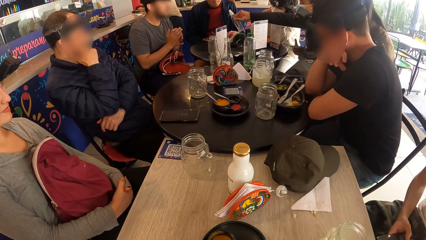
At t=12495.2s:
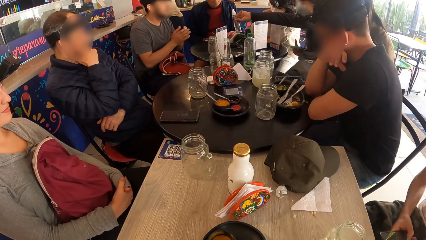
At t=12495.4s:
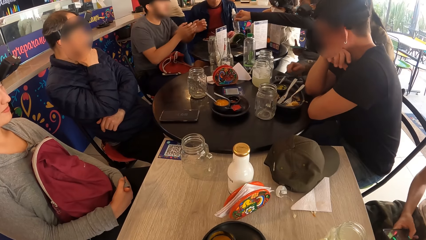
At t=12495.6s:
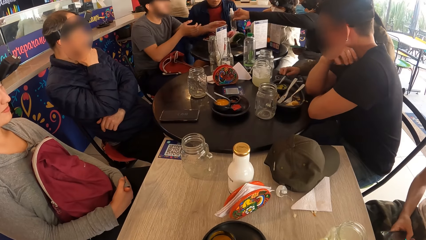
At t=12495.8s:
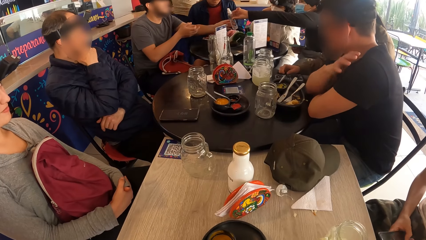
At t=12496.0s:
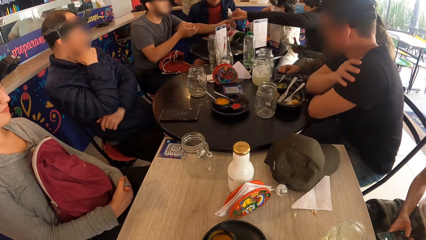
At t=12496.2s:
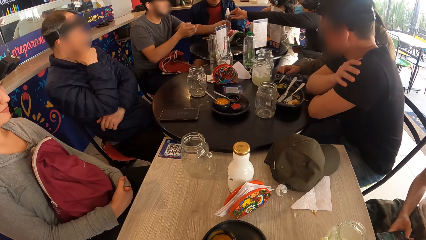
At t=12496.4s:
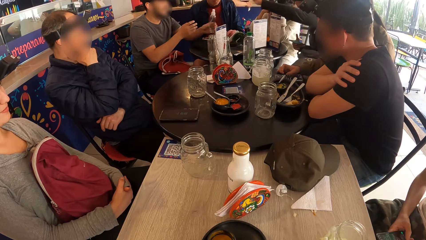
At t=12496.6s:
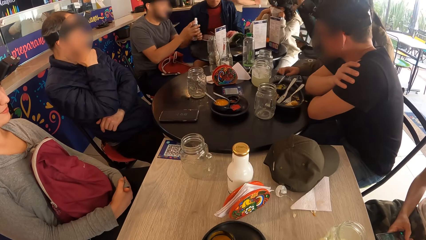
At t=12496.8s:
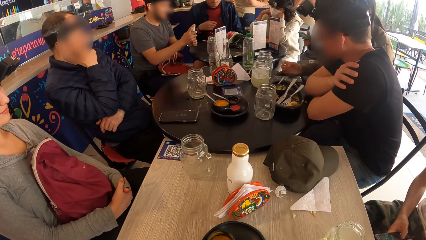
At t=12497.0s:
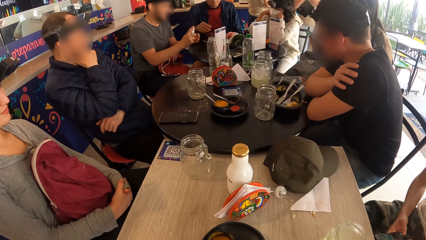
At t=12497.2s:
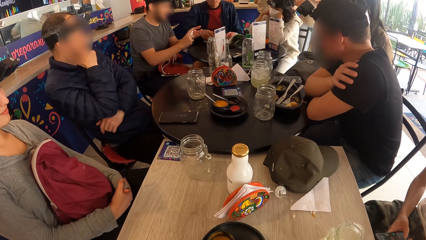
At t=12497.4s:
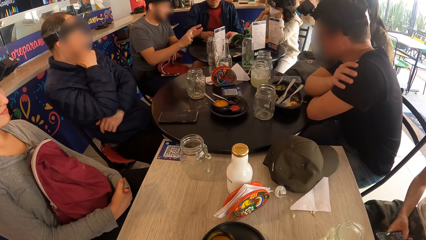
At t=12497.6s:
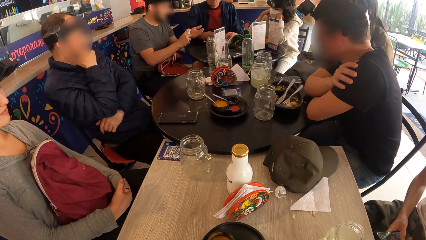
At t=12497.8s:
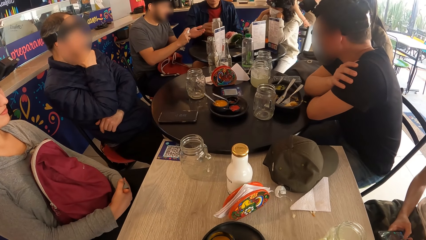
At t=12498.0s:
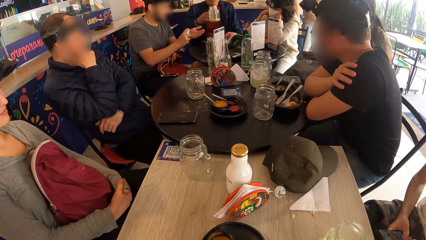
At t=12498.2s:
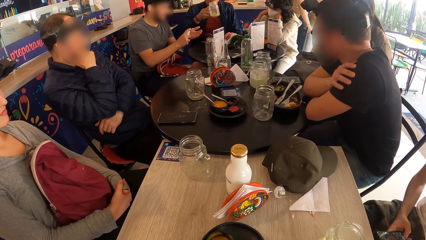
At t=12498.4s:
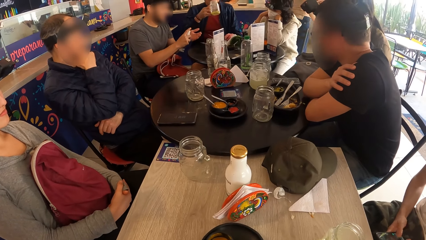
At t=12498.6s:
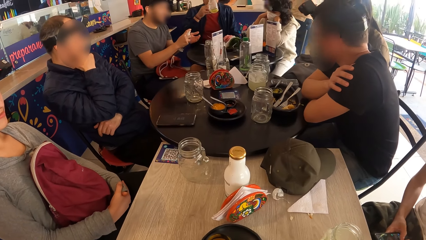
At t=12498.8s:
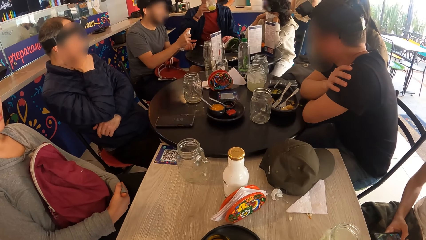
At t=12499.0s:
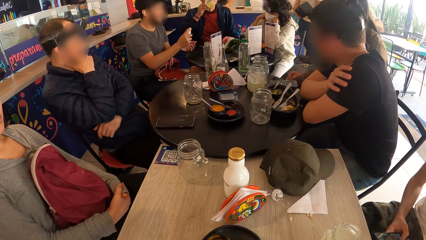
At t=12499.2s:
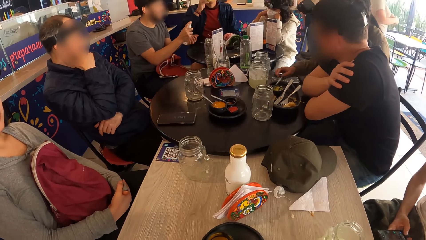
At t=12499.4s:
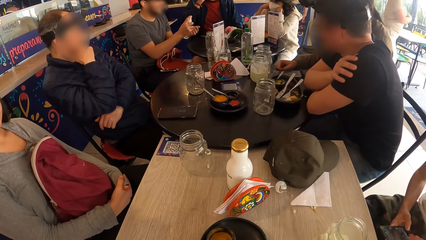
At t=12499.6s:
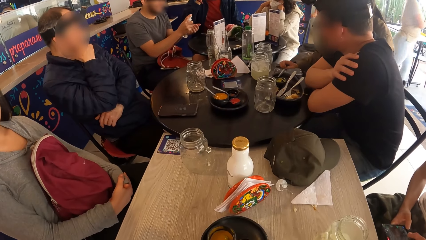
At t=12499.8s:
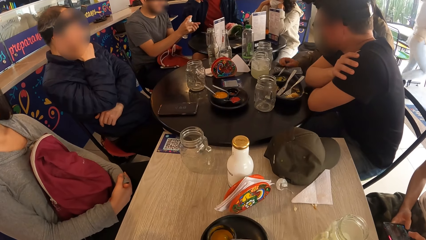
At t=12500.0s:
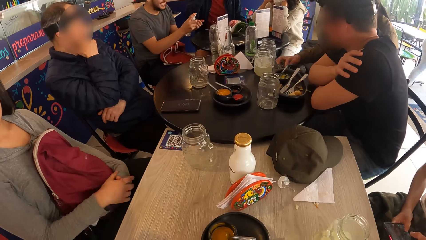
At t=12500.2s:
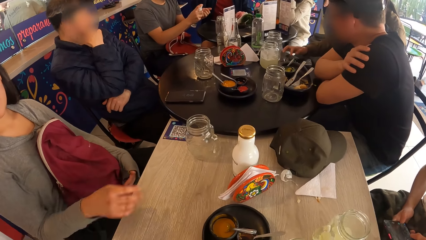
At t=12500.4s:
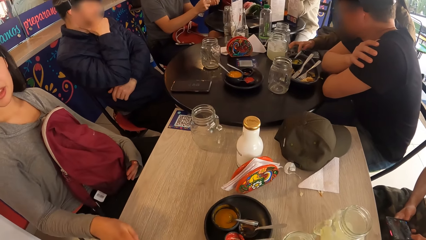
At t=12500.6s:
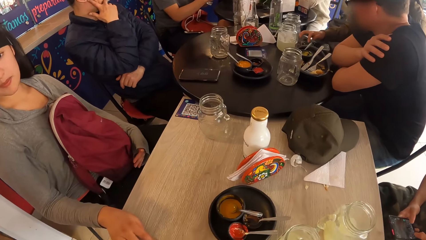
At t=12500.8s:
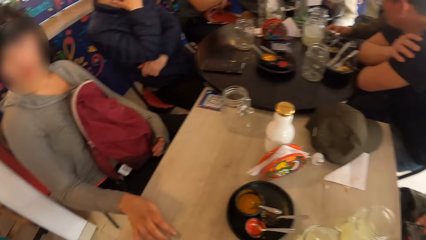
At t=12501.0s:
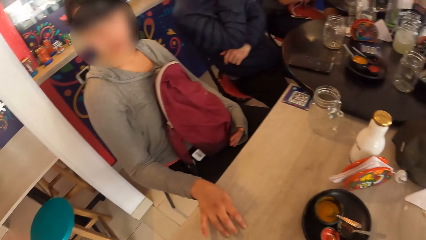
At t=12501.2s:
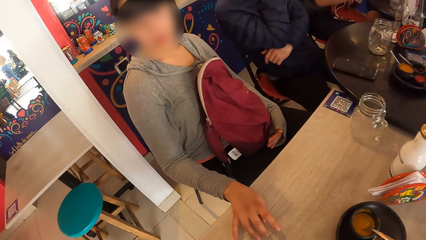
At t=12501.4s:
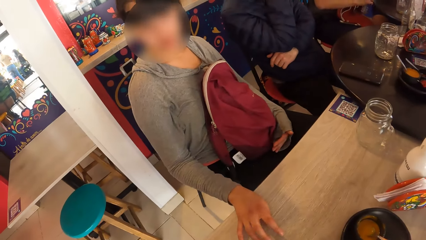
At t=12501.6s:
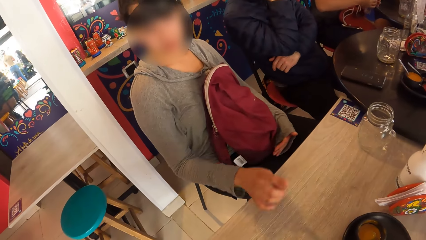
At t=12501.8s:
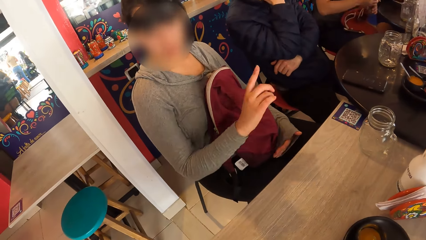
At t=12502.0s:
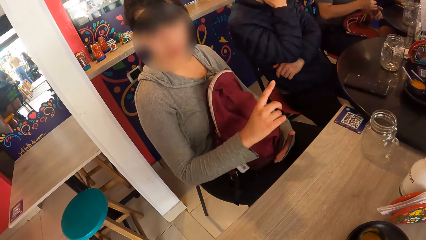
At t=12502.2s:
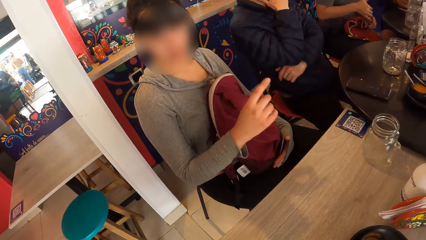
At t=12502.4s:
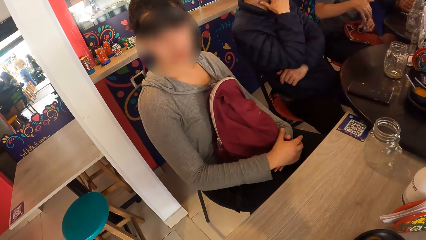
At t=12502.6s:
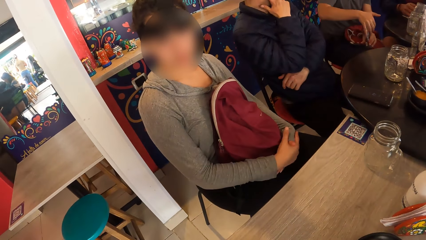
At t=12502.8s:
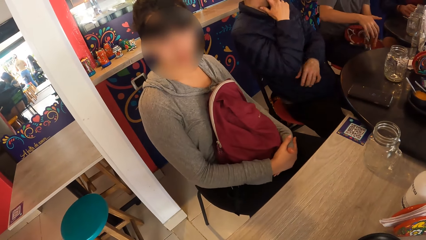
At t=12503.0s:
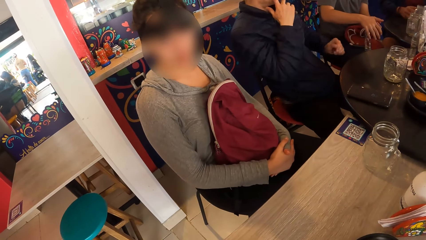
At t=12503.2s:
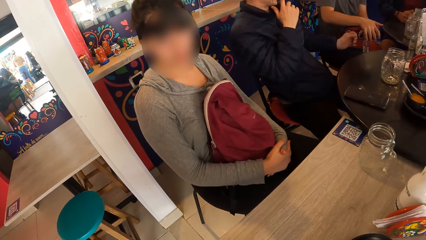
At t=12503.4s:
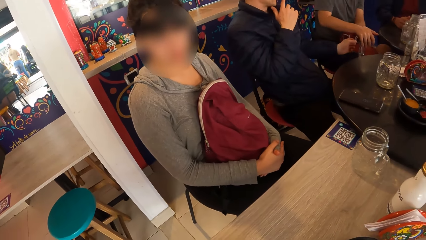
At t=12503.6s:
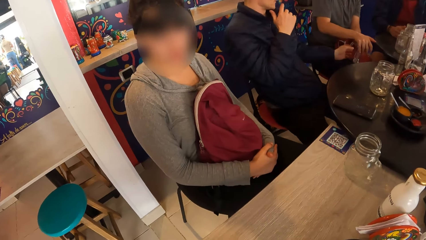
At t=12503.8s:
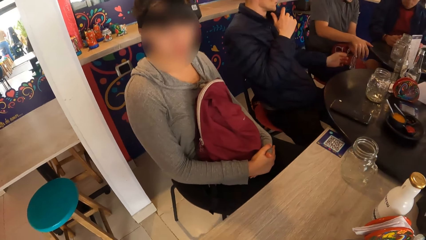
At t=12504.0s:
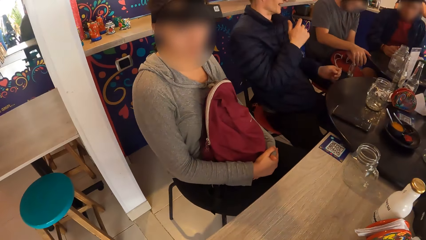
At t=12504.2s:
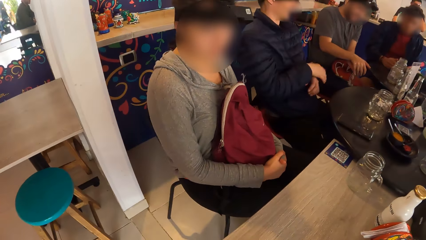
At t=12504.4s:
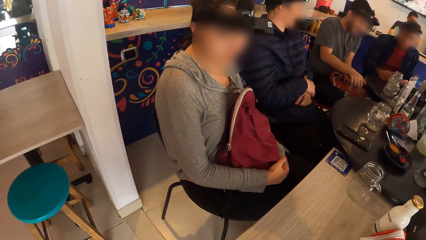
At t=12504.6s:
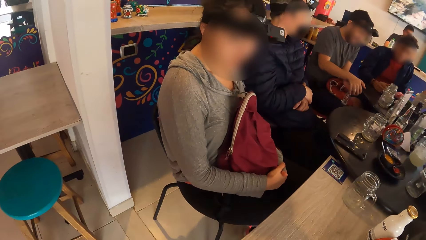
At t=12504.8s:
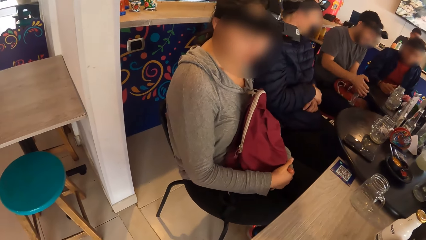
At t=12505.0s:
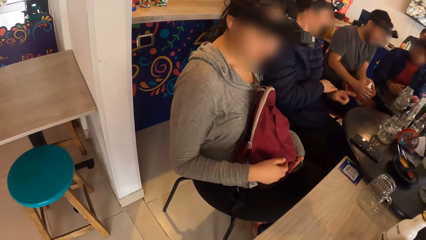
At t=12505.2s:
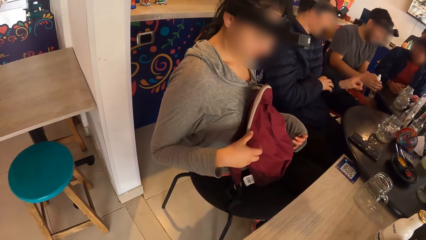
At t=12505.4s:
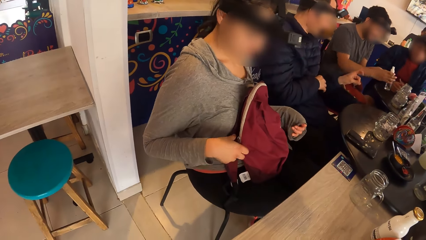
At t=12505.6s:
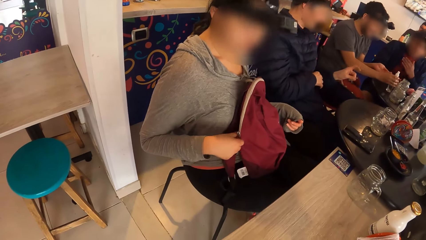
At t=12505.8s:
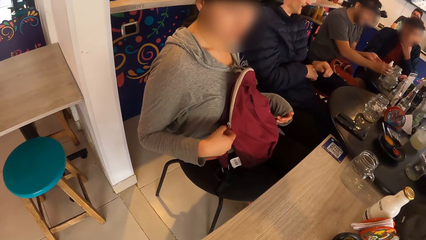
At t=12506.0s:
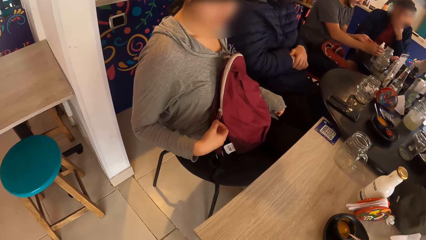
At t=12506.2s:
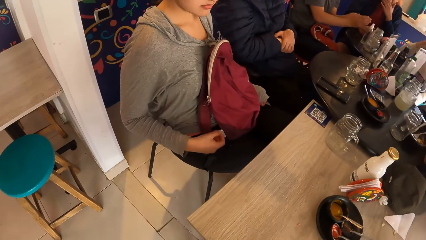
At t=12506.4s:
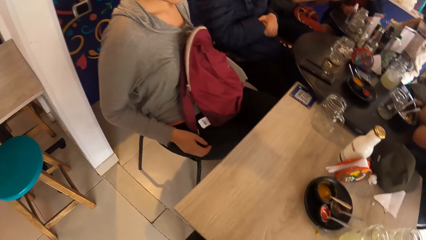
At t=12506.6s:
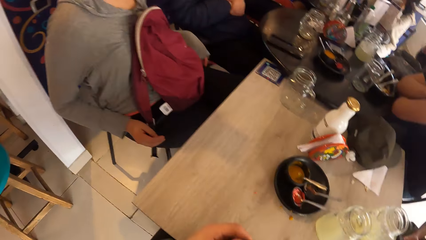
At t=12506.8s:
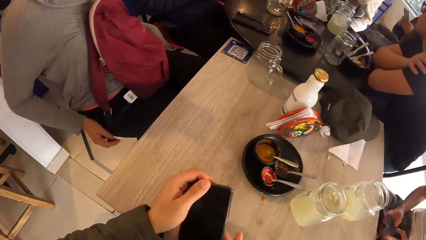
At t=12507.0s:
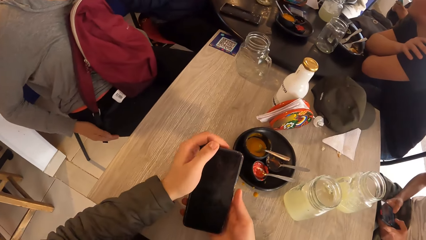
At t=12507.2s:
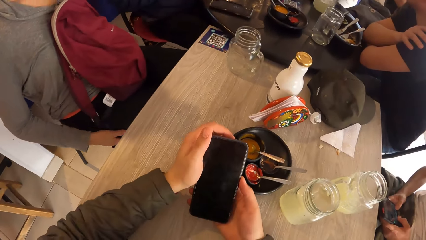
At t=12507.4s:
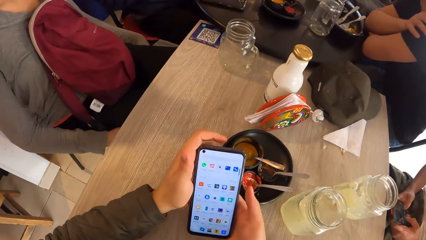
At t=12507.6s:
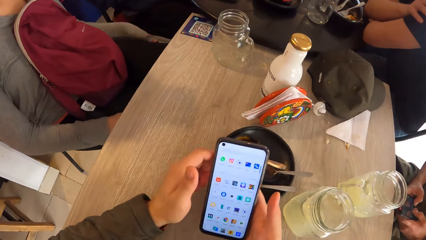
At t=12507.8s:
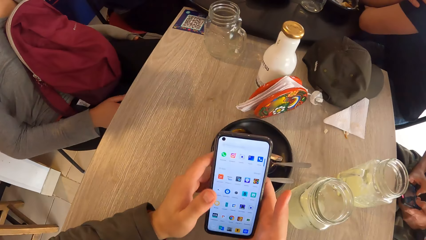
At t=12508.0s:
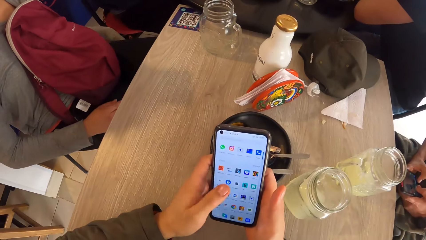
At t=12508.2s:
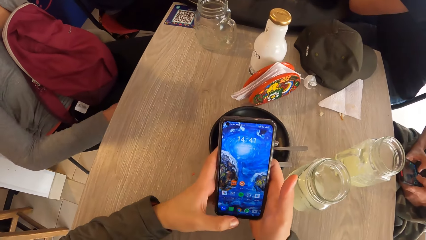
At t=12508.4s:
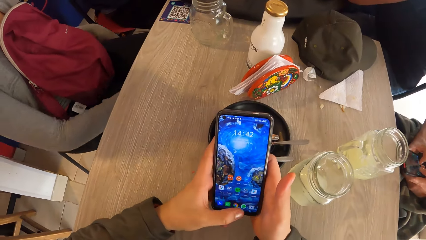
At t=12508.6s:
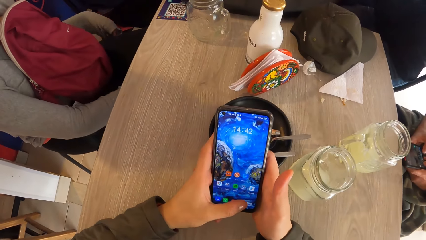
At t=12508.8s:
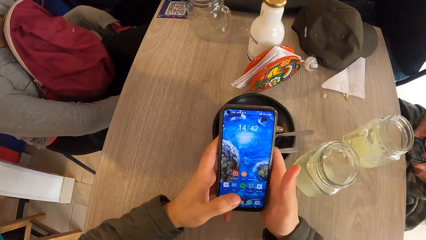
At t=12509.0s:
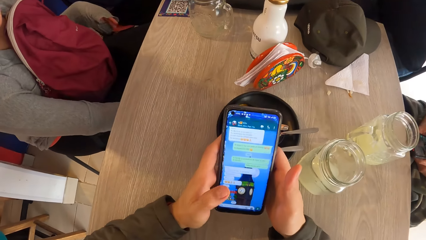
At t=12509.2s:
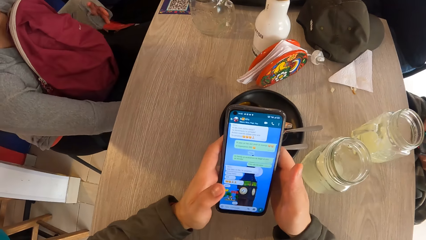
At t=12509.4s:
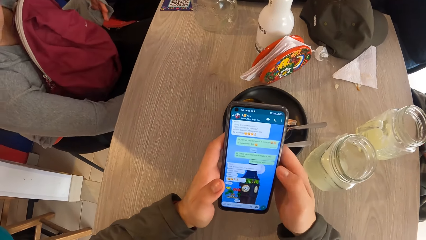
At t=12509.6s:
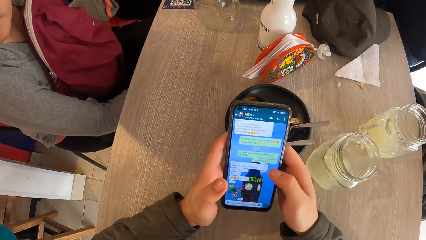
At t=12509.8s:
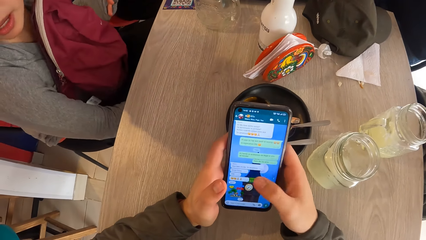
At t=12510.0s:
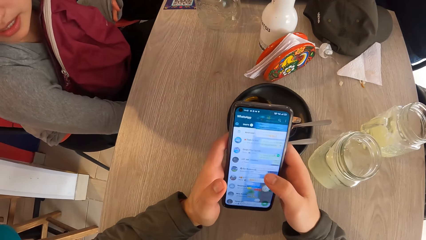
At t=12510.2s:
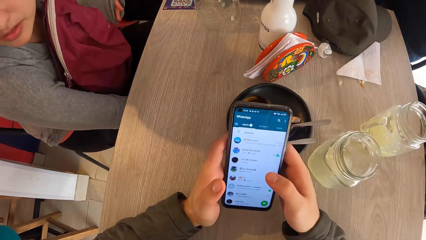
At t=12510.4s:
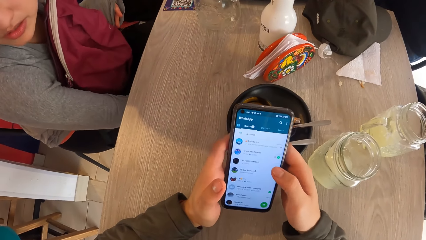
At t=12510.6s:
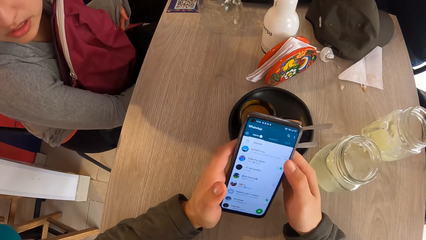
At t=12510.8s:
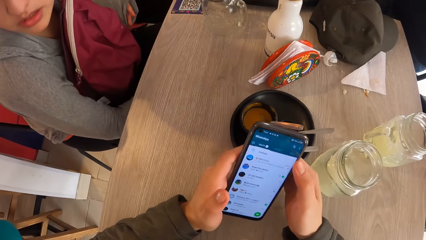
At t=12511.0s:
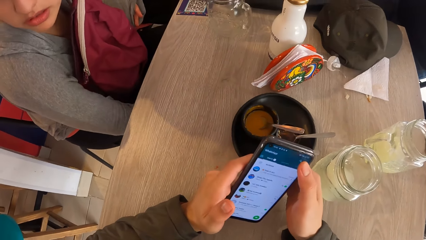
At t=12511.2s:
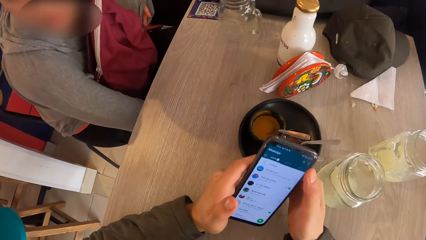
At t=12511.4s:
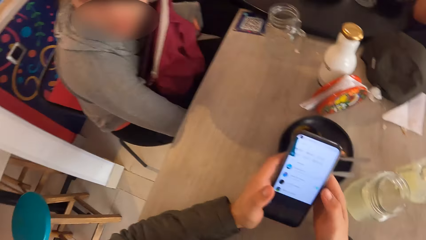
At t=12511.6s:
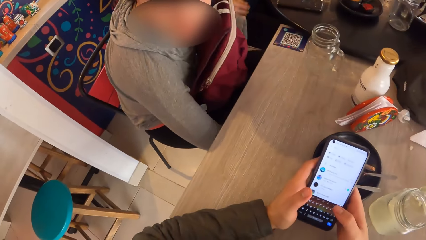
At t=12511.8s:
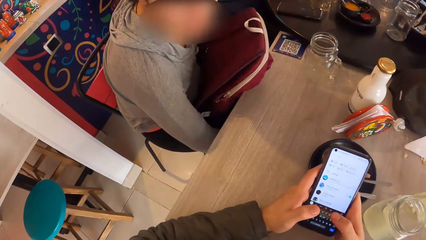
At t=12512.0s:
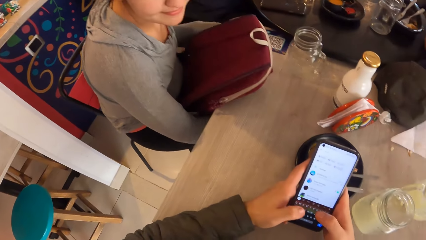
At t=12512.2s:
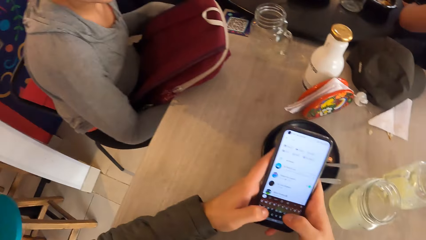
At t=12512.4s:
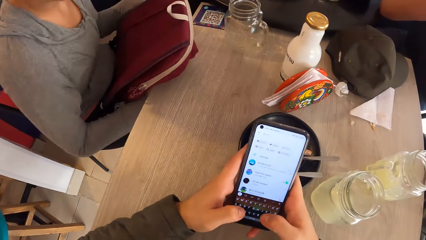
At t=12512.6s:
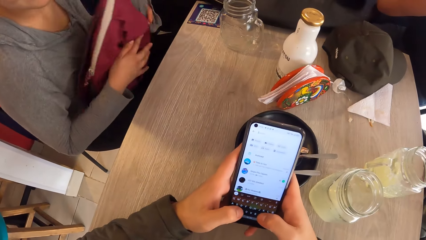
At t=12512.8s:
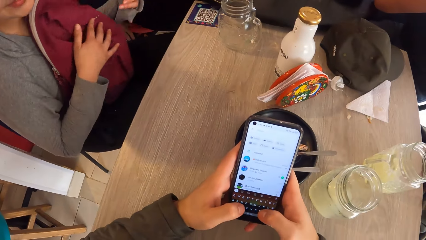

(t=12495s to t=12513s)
The man collects the hand sanitizer with his right hand and sprays the hand sanitizer in his left hand. Another man carries the cup of juice on the table with his right hand and drinks from the cup of juice in his right hand. The woman interacts with the camera wearer. The camera wearer carries a phone with the right hand. They use the phone with both hands.
